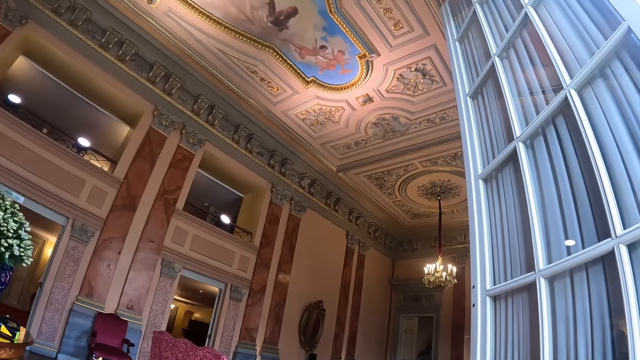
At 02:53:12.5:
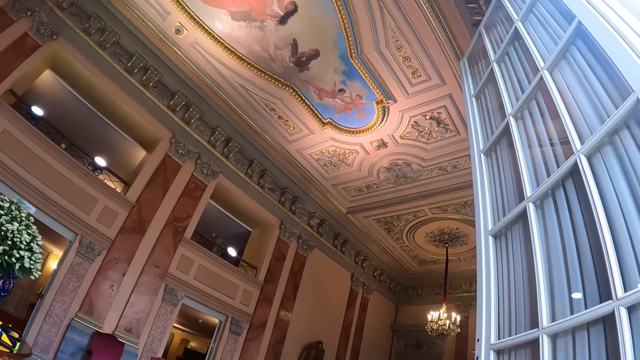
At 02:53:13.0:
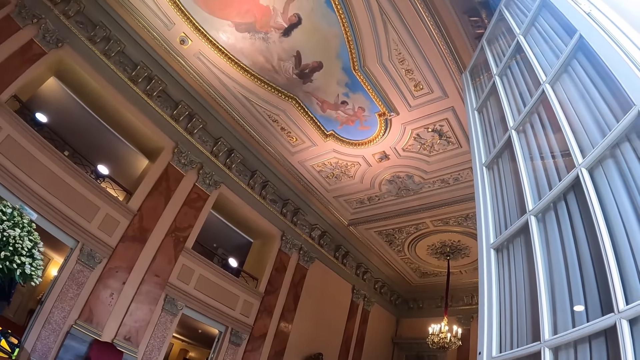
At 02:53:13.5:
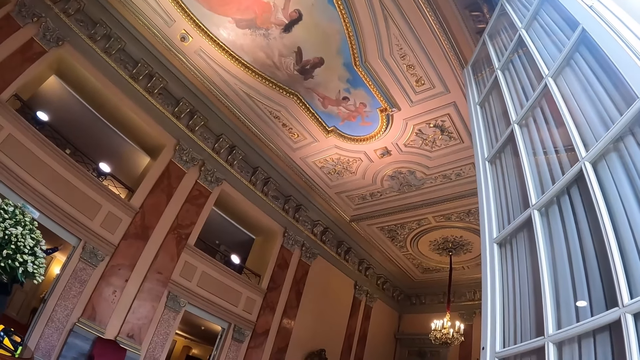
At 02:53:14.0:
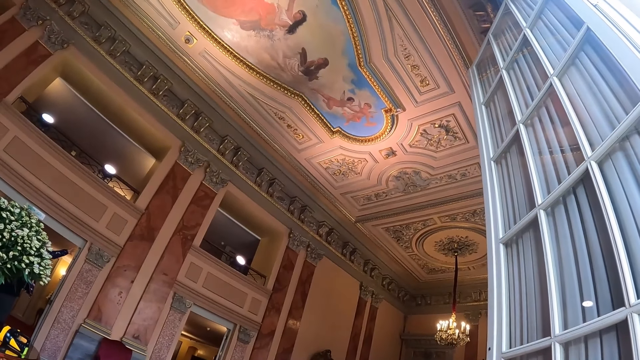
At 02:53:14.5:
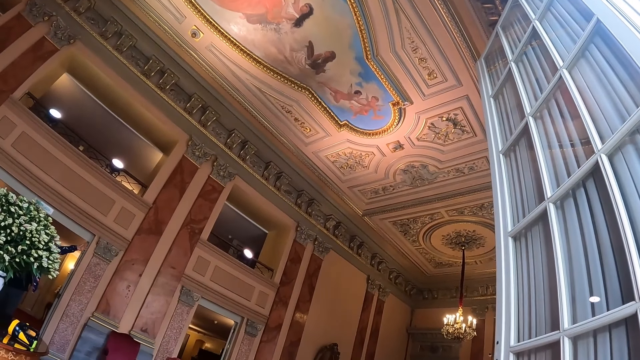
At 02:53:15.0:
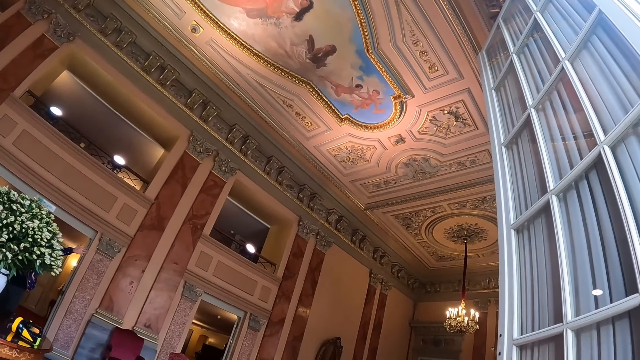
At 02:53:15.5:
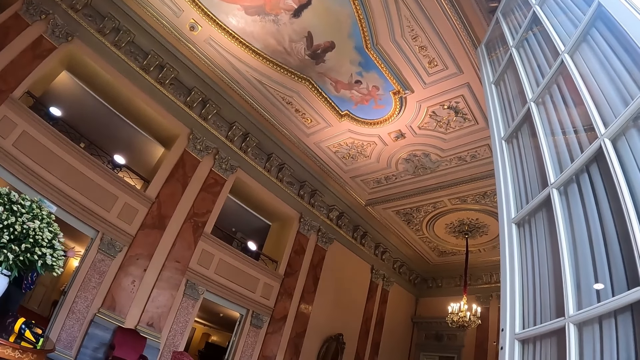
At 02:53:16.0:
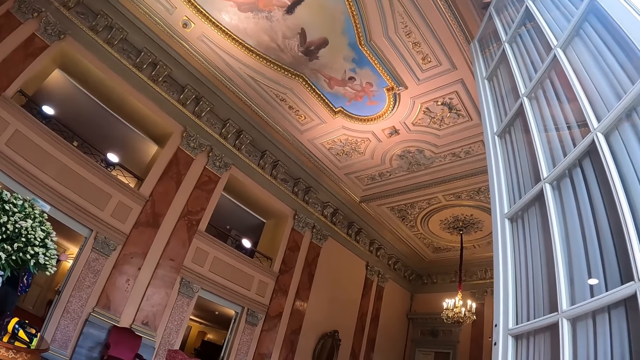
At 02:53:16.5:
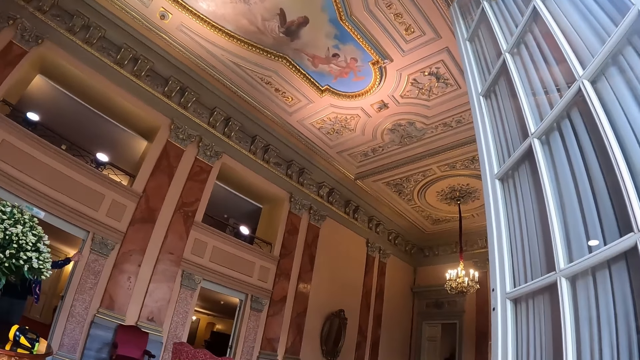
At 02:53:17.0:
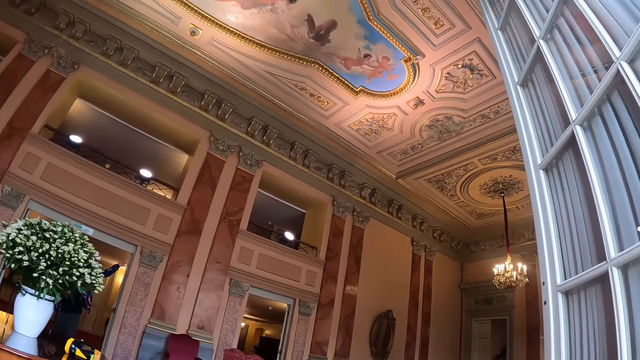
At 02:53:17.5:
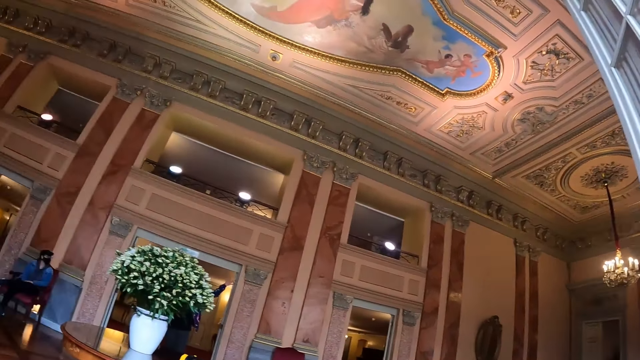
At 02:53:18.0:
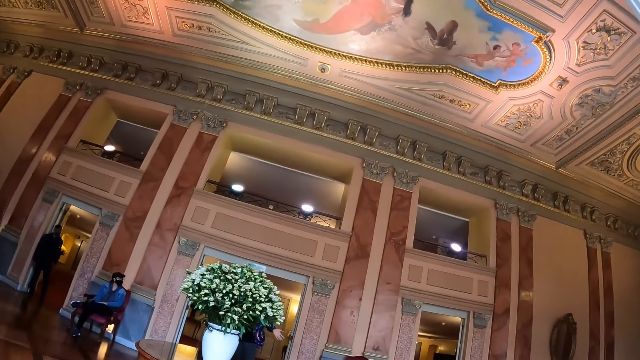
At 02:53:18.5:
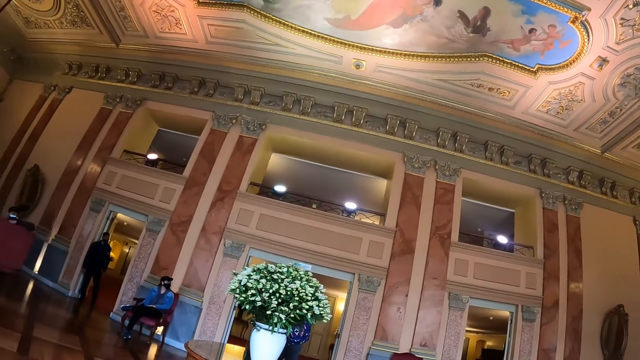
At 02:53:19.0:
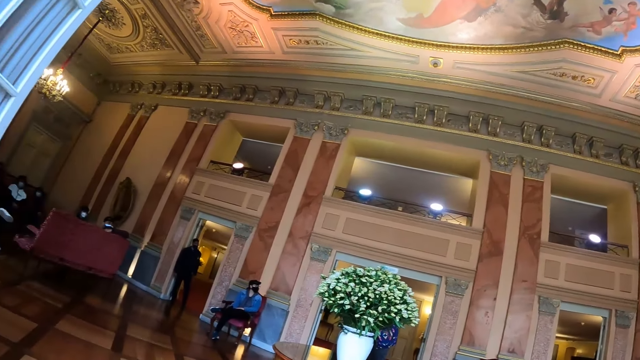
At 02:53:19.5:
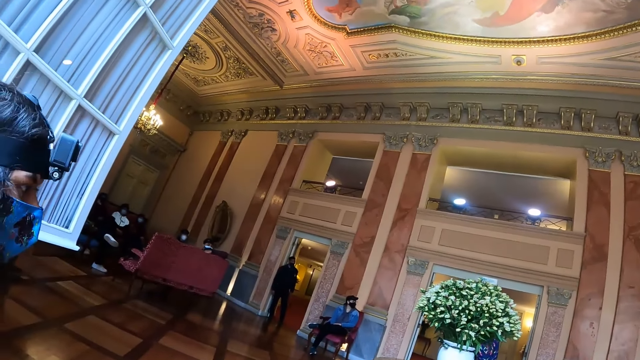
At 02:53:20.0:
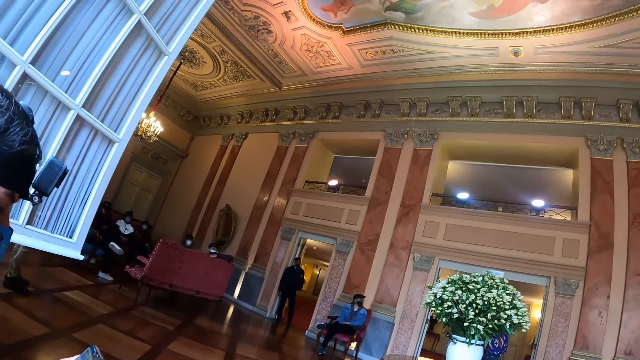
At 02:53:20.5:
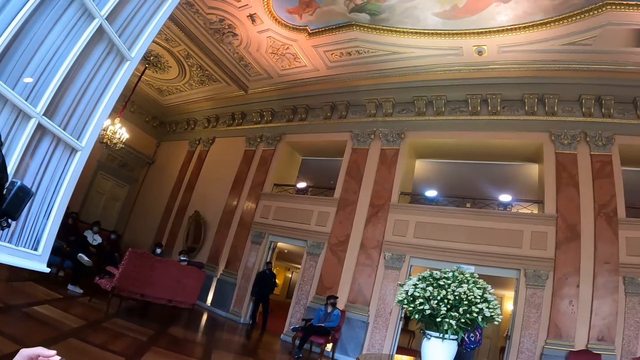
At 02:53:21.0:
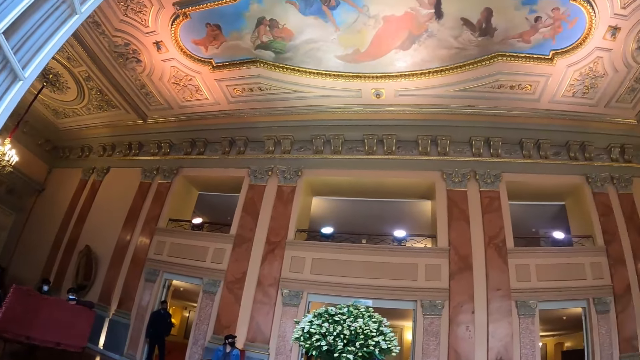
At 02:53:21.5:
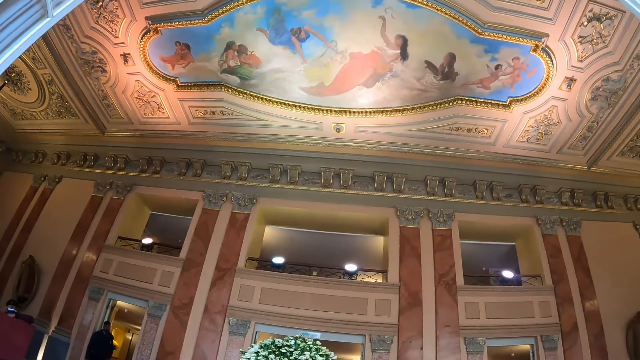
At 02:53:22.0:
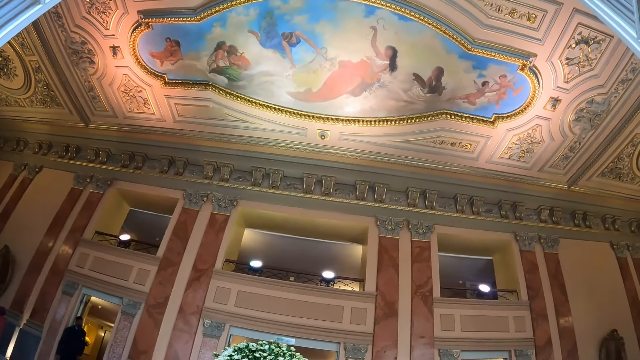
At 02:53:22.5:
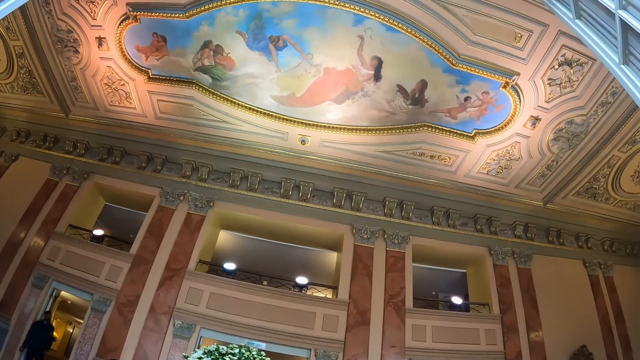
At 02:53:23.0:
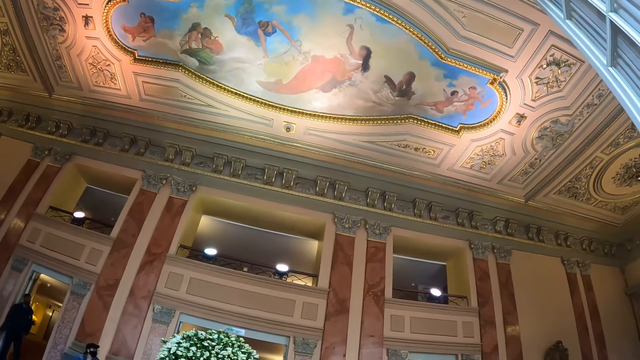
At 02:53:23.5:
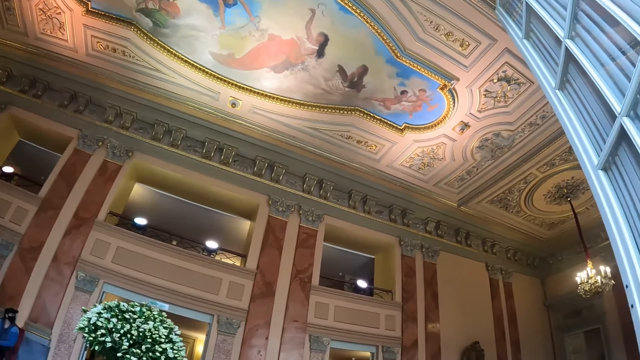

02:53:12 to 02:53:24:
A man interacts to colleagues with hand gestures. The camera wearer looks around the room.

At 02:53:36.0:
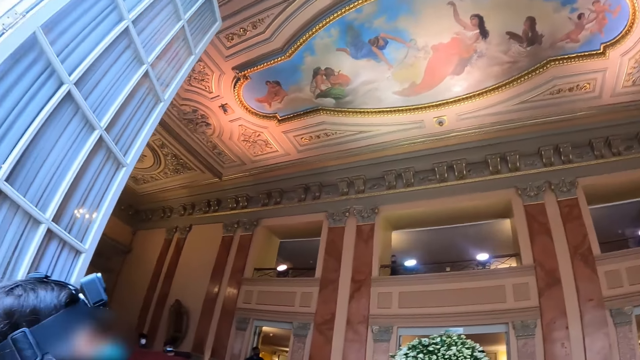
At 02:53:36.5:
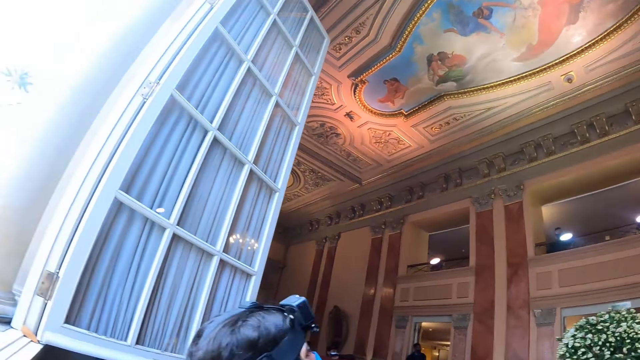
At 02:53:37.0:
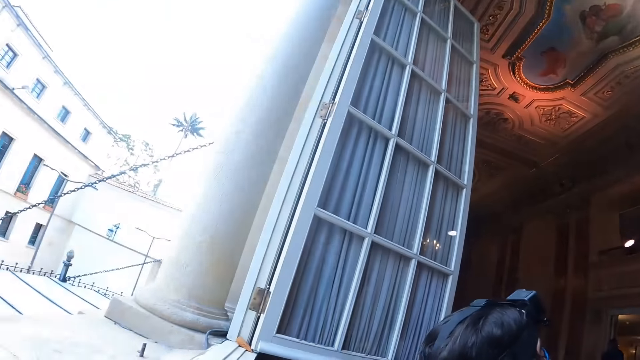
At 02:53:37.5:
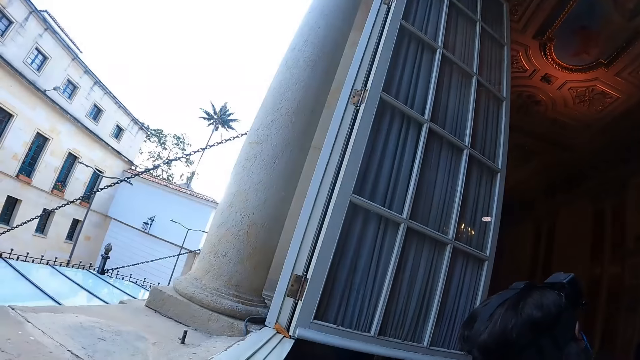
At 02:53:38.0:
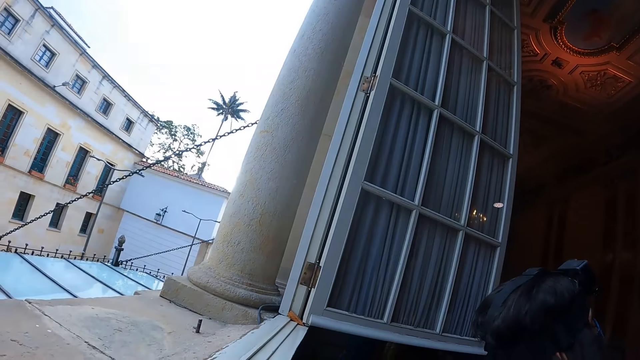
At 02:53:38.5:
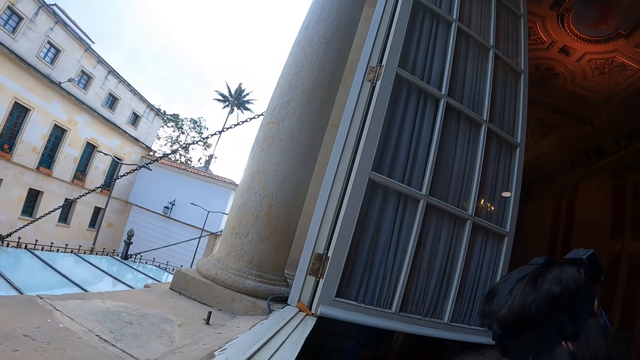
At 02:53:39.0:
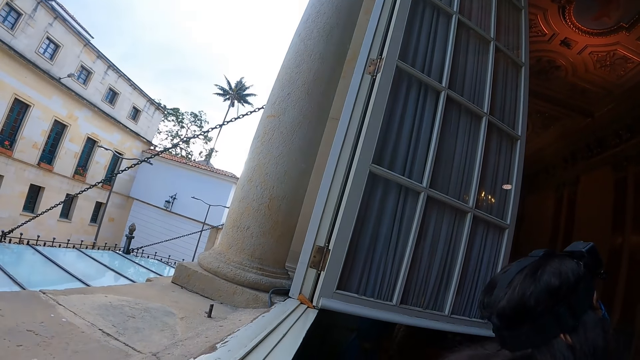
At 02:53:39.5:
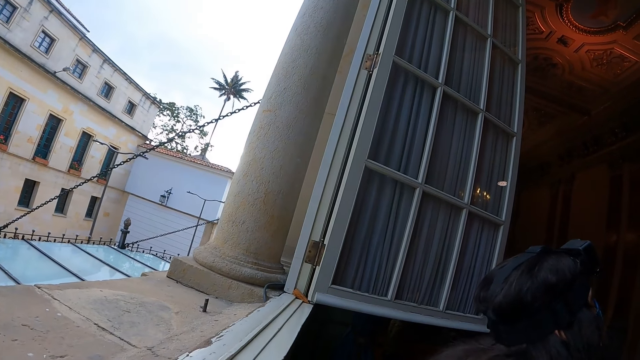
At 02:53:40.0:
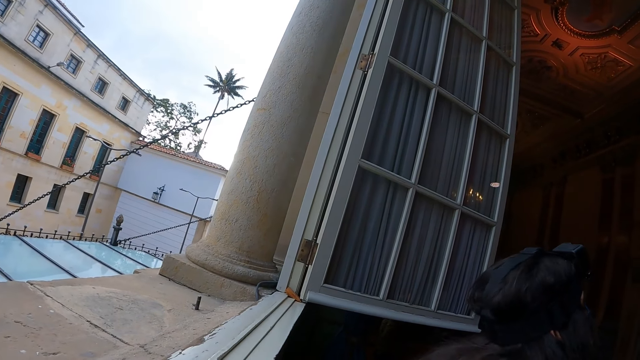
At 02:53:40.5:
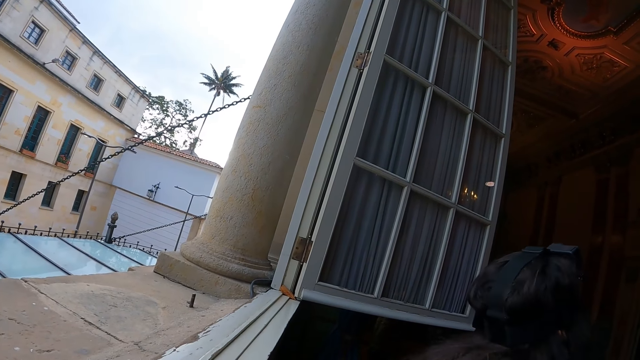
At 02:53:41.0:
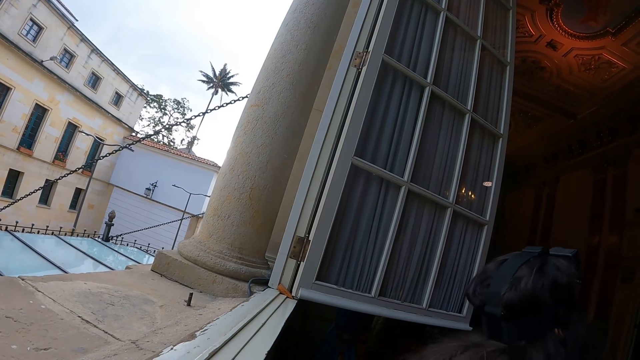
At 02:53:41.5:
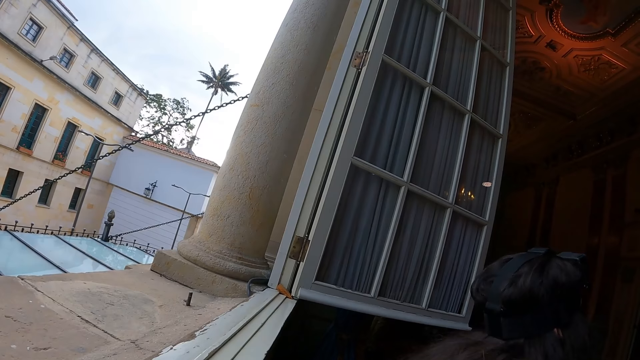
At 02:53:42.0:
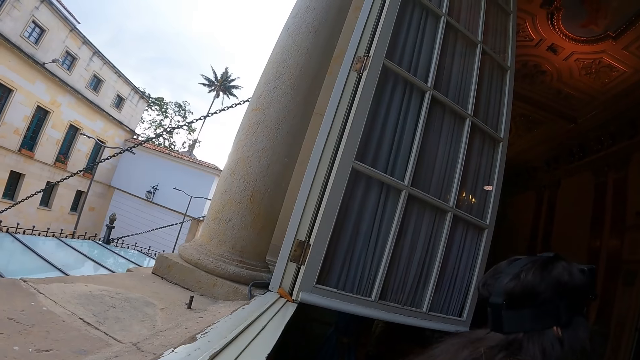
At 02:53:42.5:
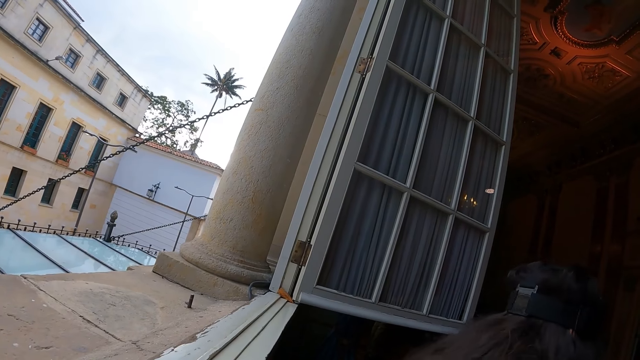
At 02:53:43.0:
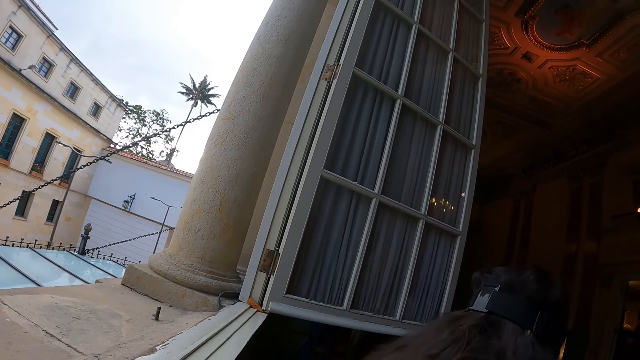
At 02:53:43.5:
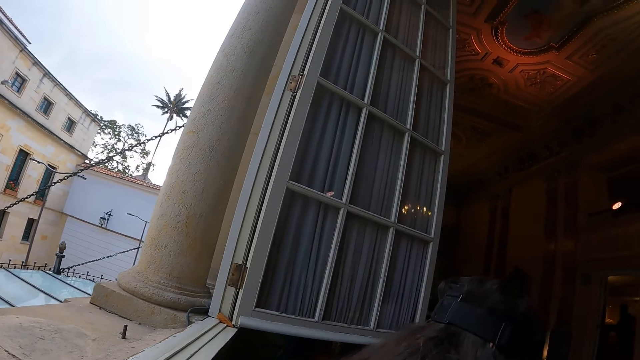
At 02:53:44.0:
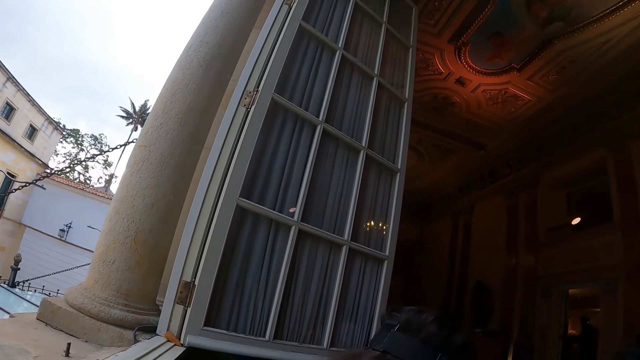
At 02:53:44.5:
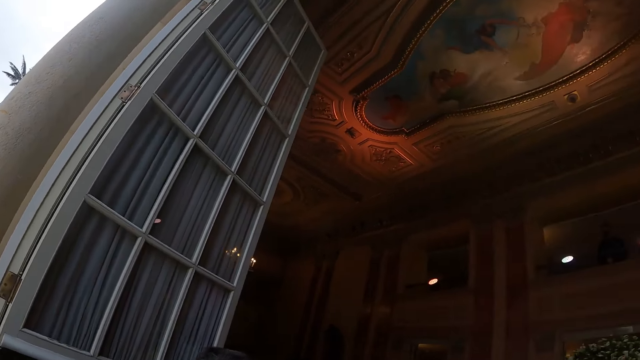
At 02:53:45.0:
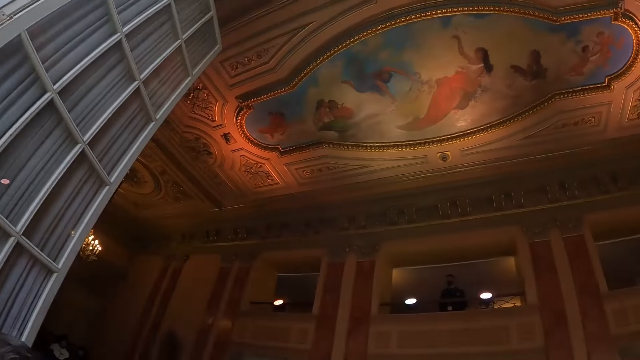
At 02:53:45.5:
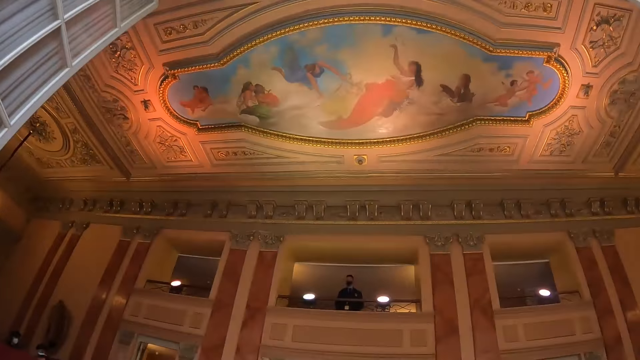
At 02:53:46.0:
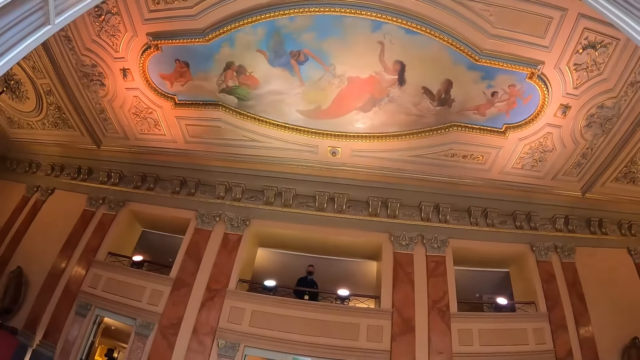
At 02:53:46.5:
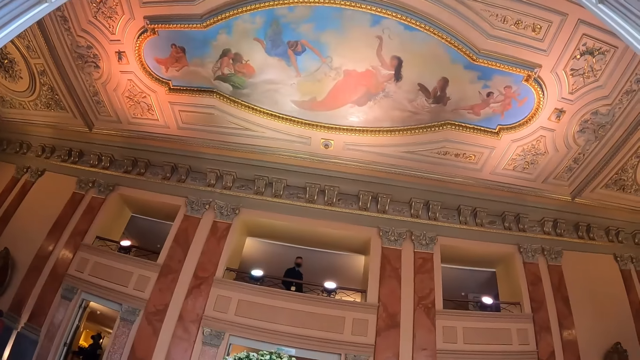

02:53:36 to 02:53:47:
The camera wearer looks outside through the window.
